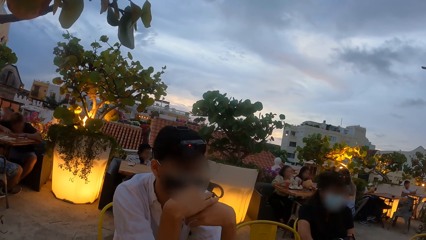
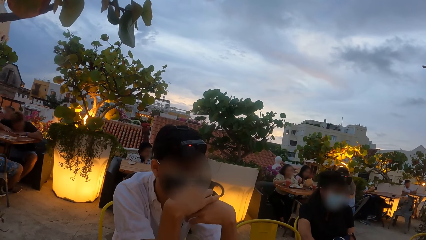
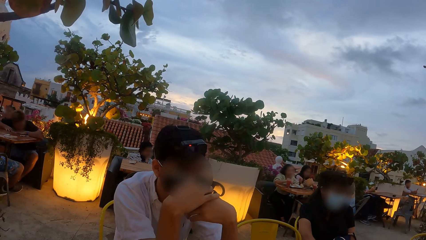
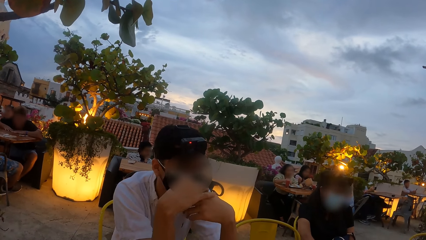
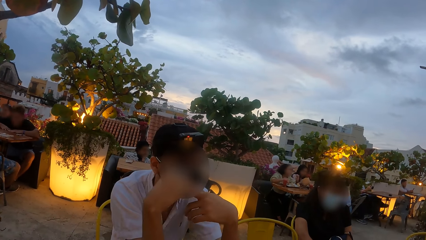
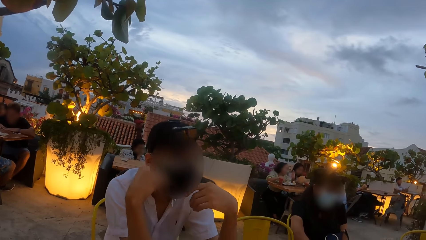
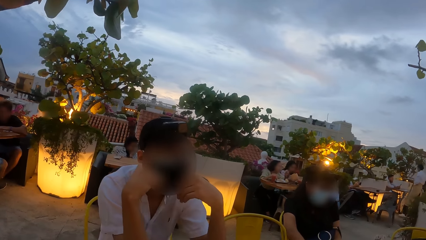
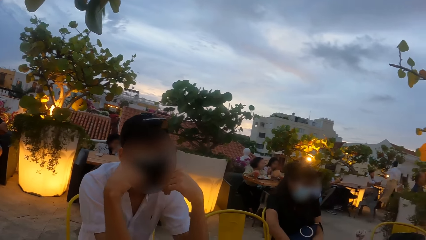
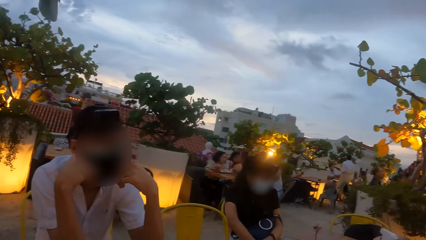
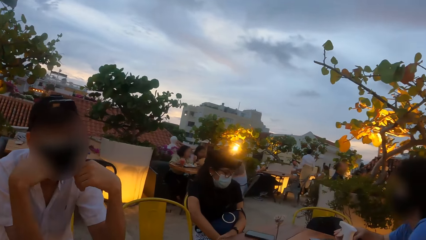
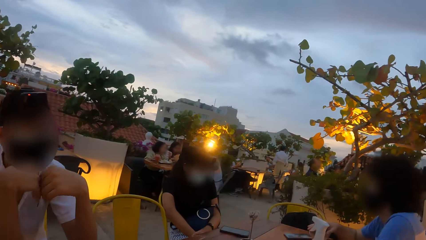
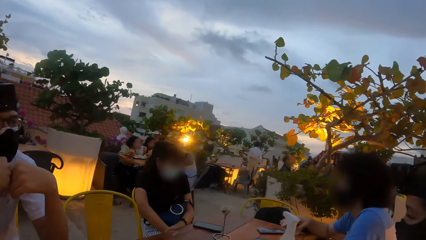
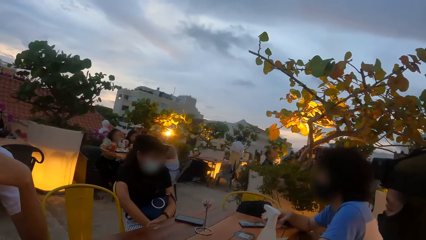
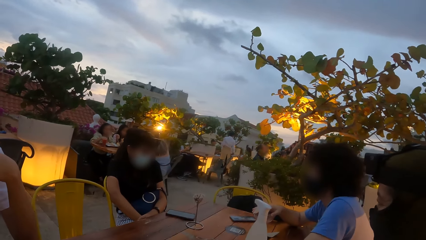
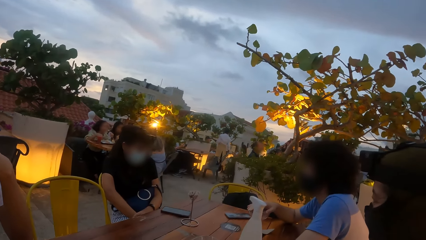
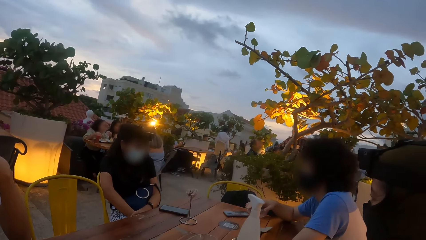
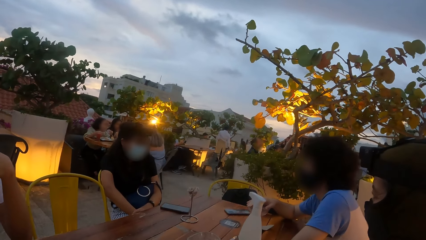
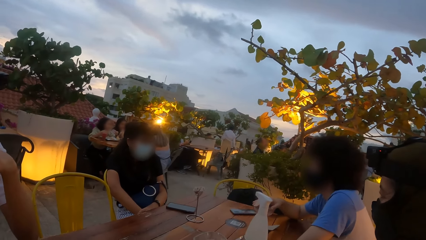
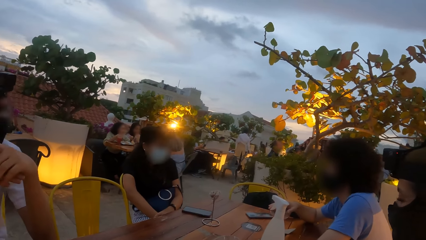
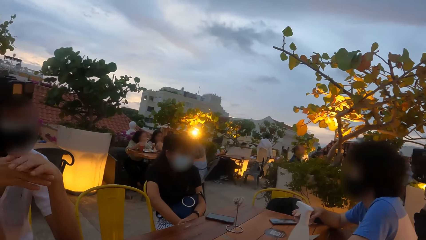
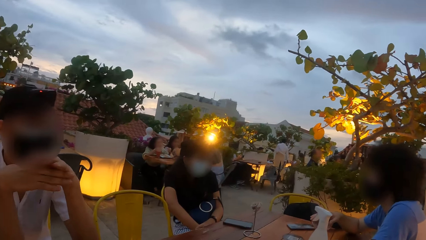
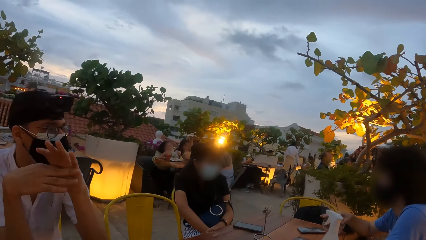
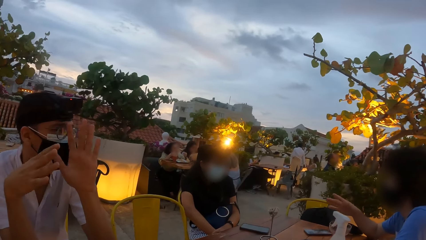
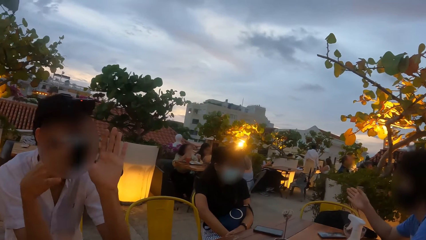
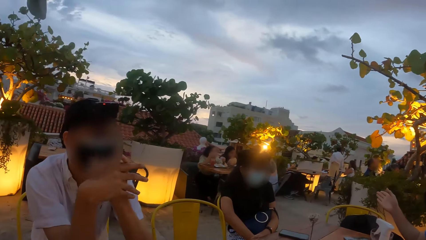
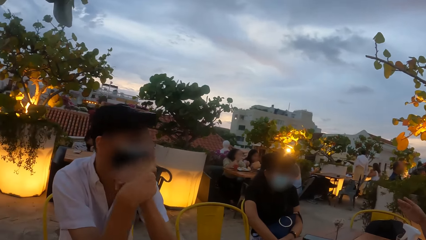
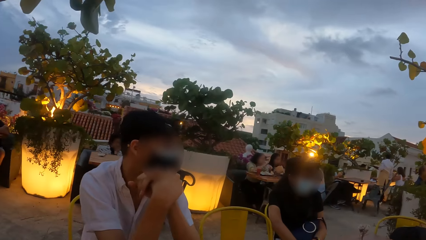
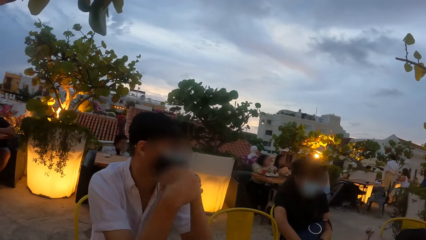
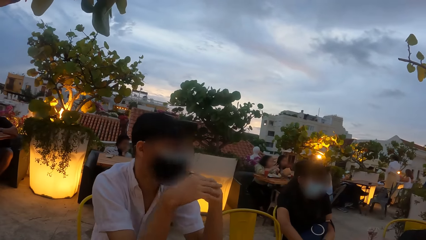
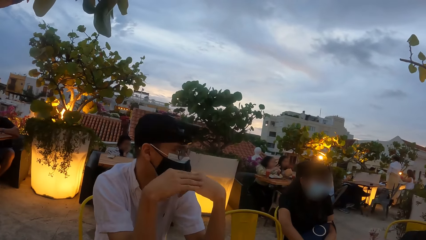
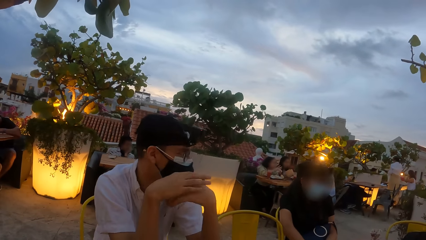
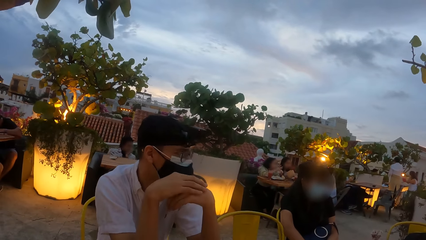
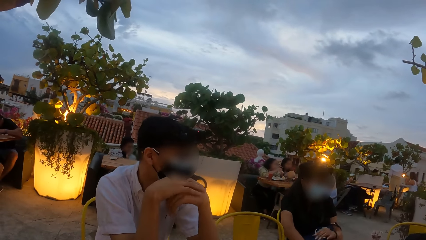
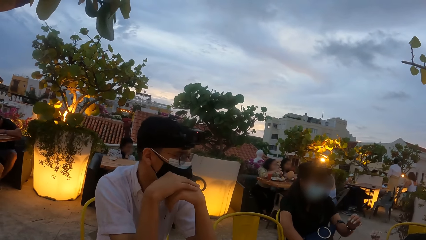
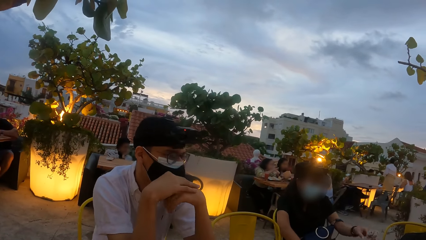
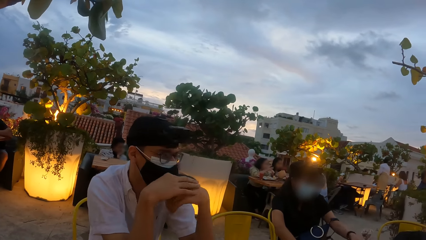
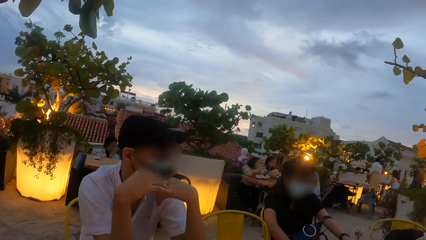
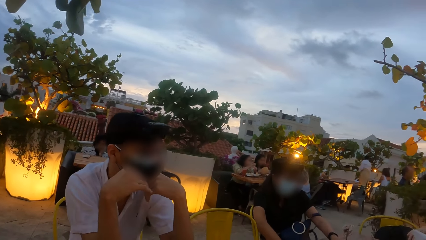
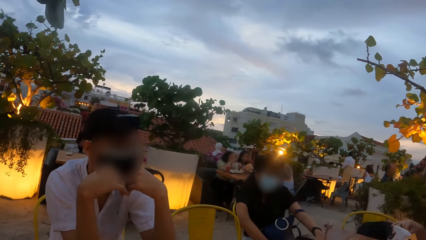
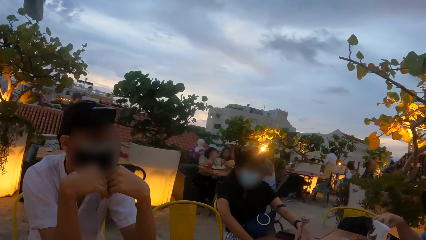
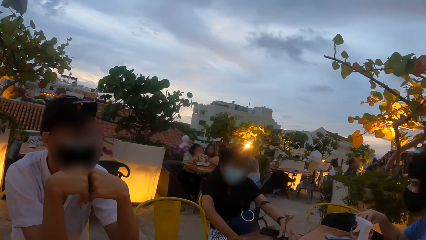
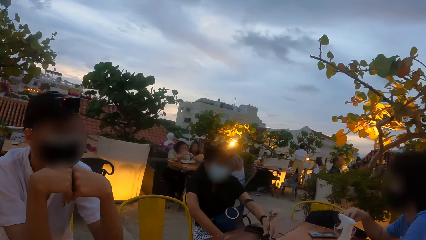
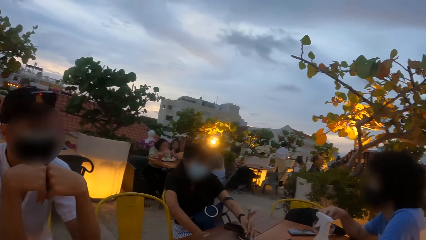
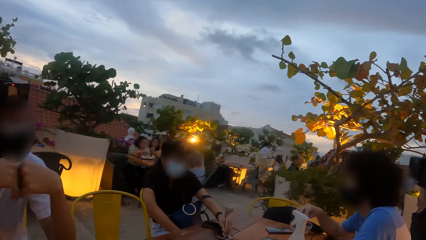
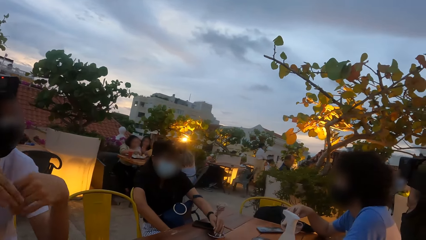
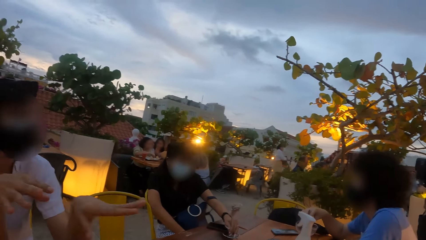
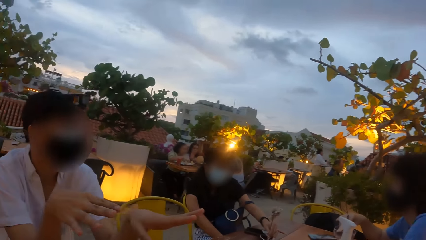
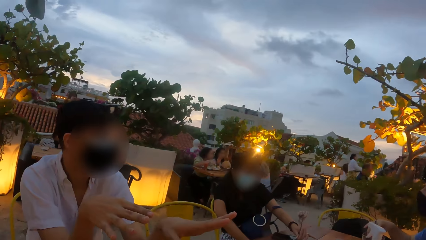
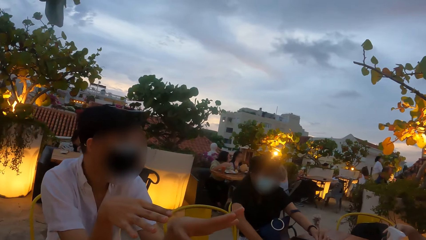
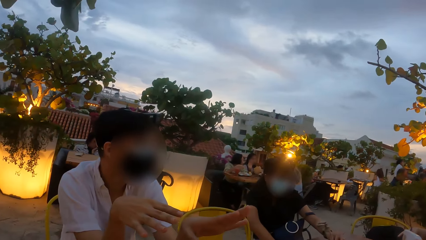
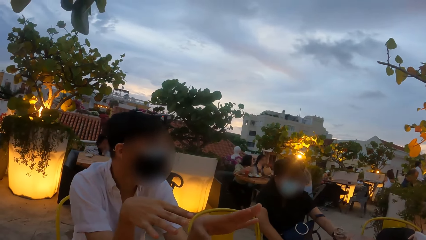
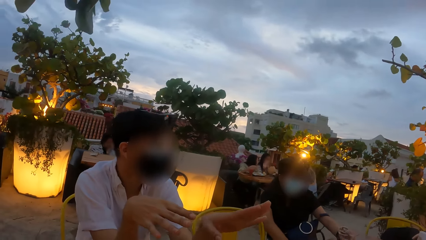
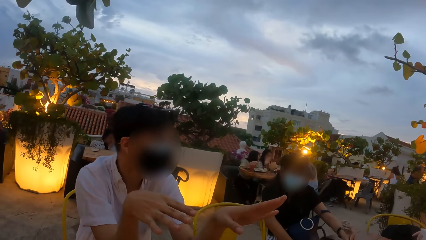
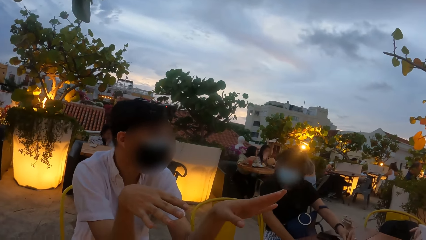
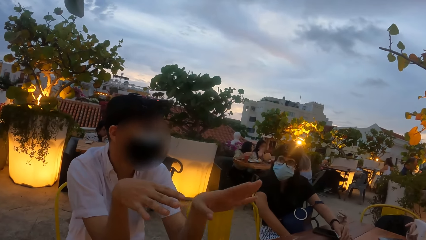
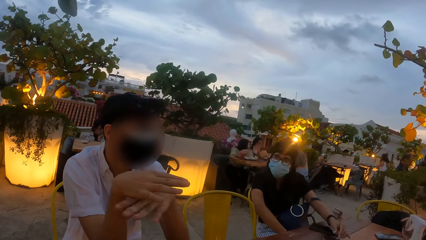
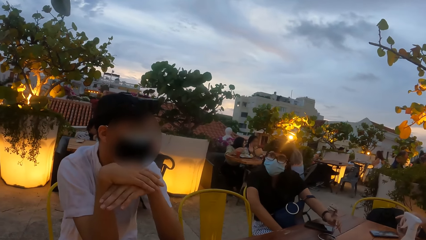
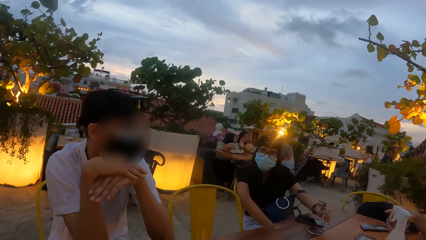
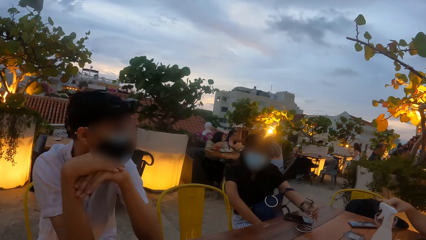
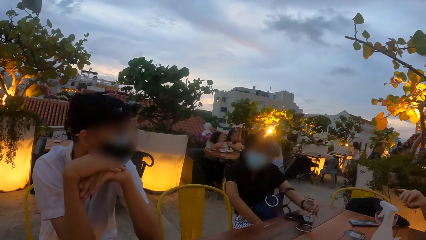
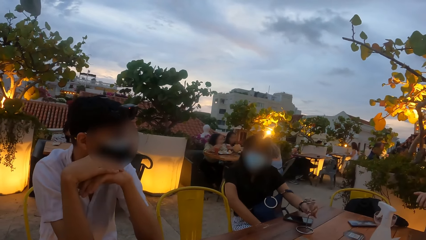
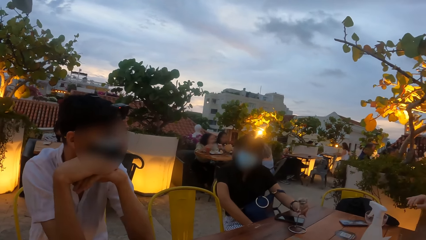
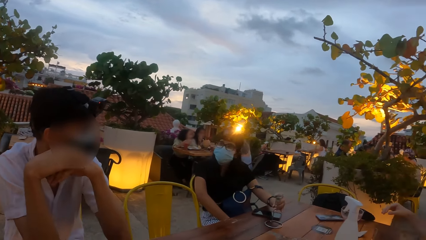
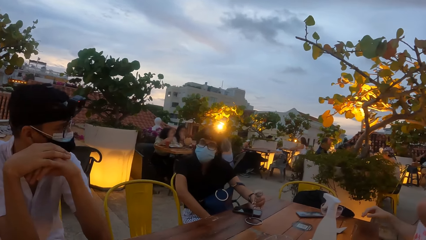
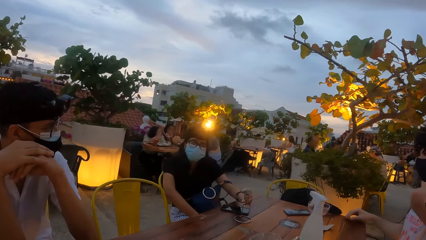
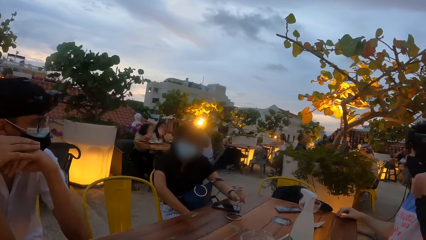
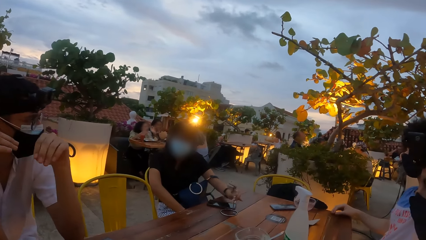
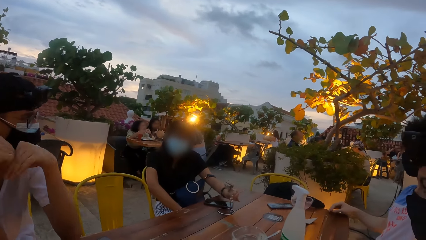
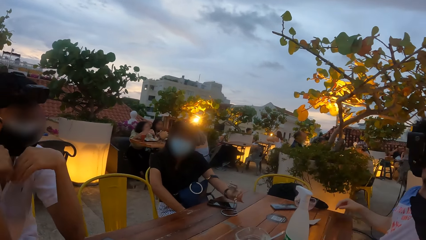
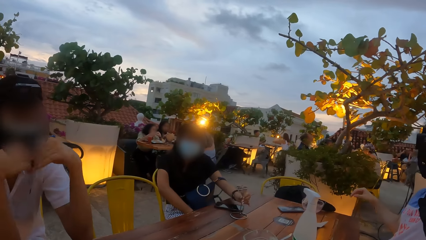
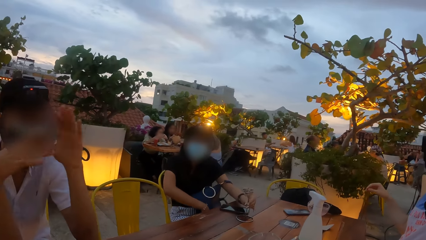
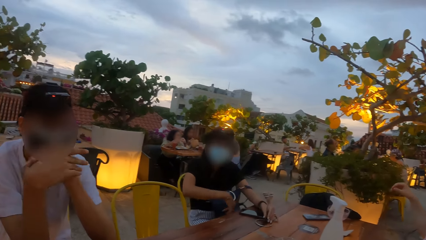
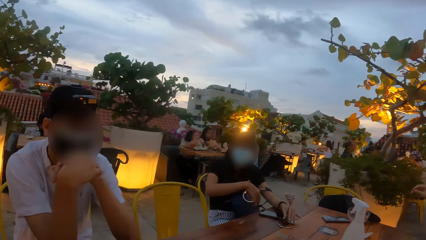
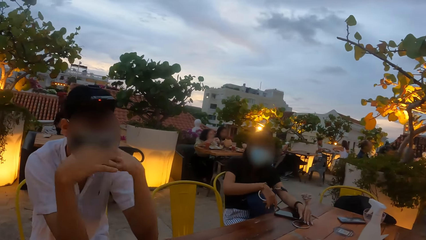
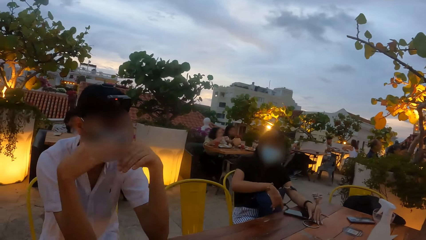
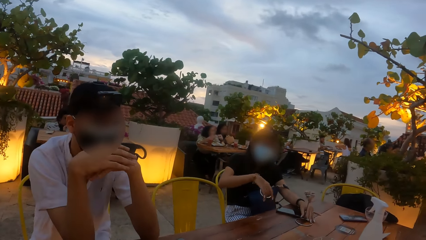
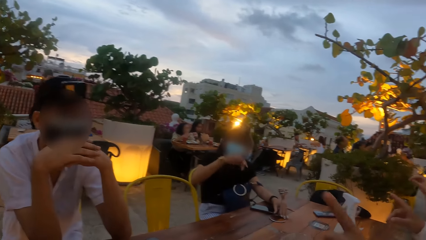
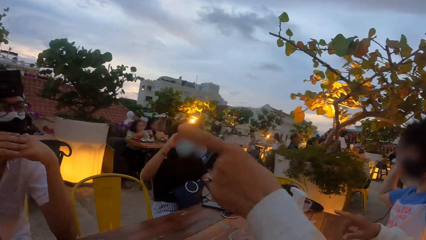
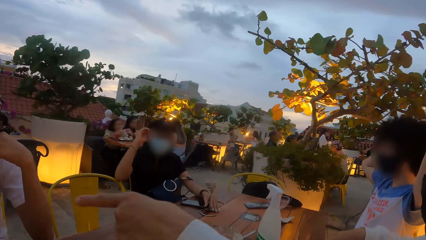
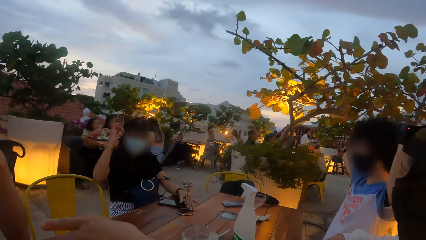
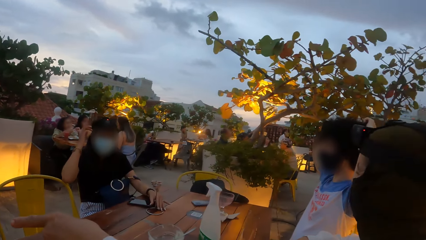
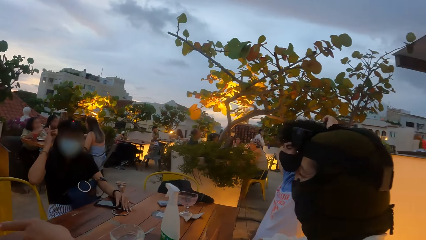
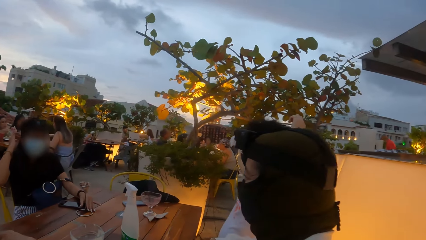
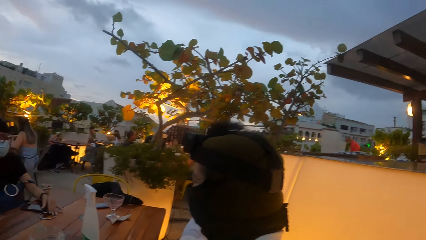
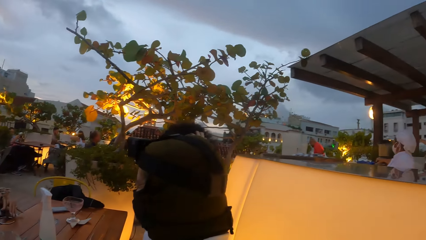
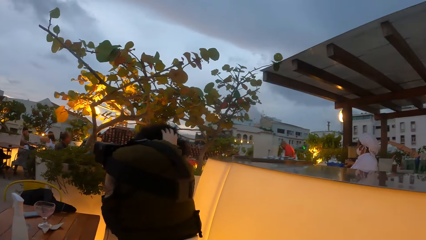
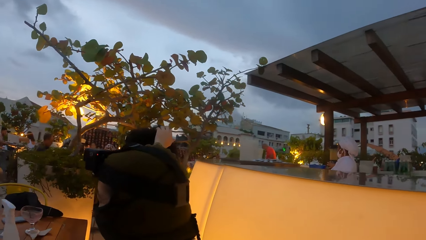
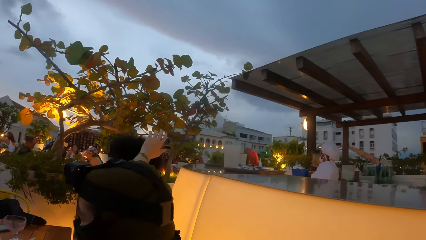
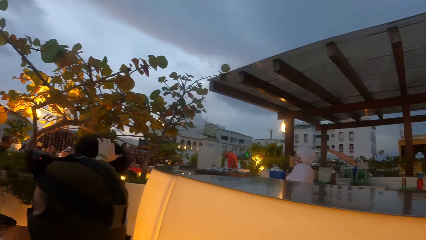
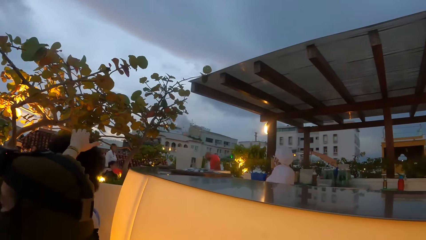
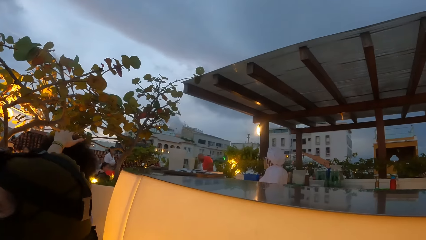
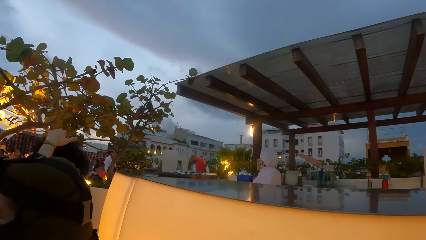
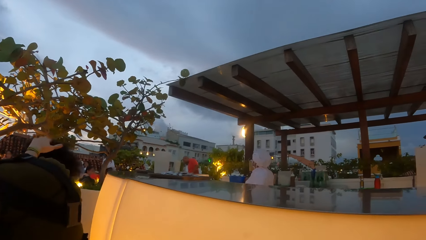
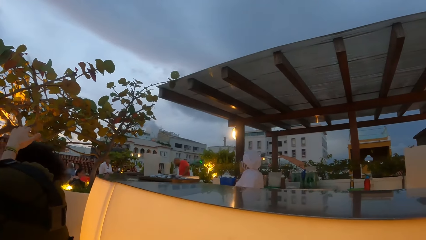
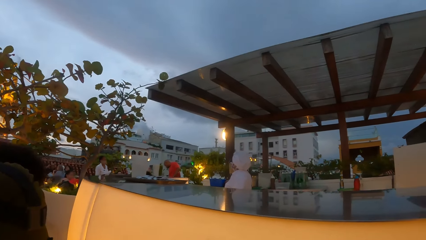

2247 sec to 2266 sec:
A man adjusts the nose mask on his face with both hands. Another man interacts with a woman. The first man clasps both hands together. The woman plays with the metallic craft on the table with her left hand. The first man gesticulates with both hands. The other man rests her right hand on the table and pats her hair with both hands. The woman runs her right hand down her hair.
